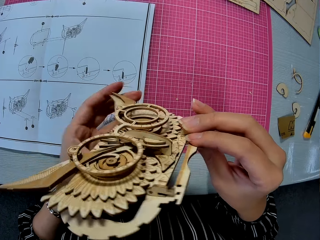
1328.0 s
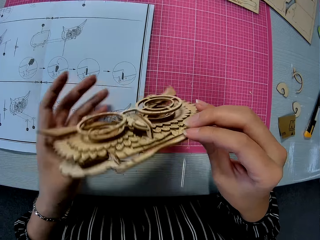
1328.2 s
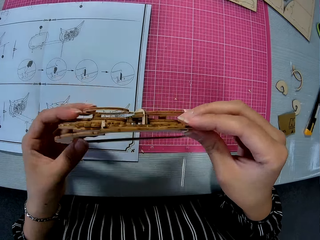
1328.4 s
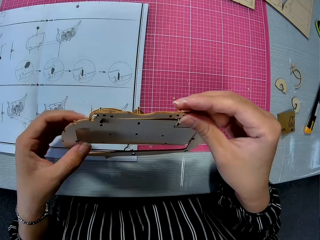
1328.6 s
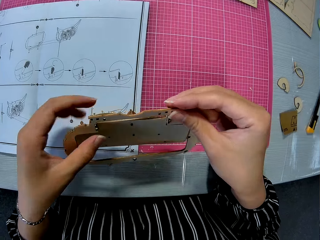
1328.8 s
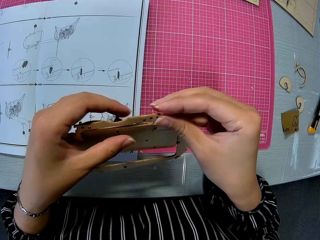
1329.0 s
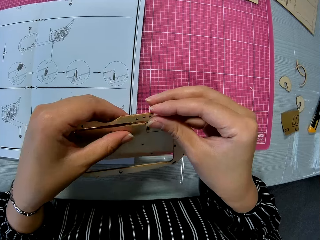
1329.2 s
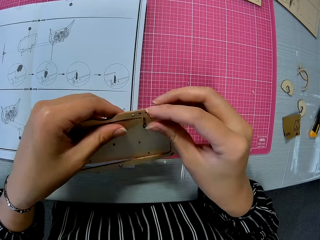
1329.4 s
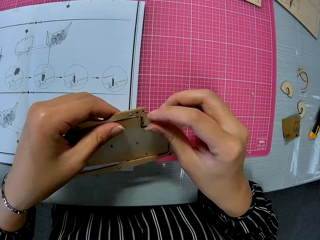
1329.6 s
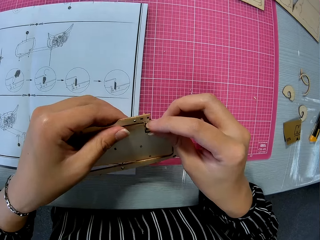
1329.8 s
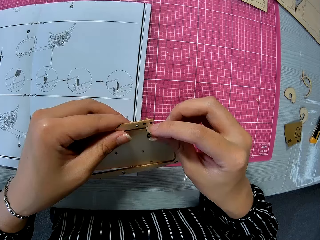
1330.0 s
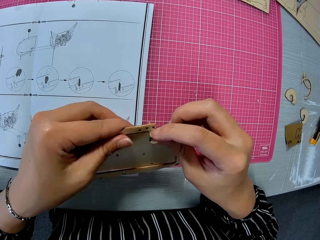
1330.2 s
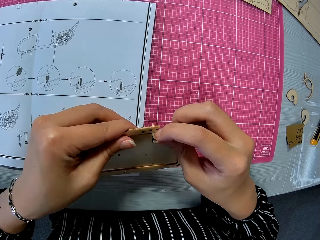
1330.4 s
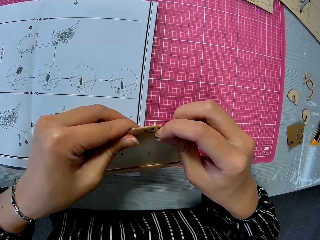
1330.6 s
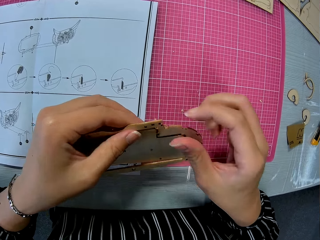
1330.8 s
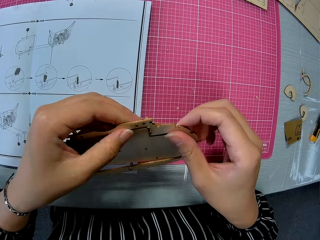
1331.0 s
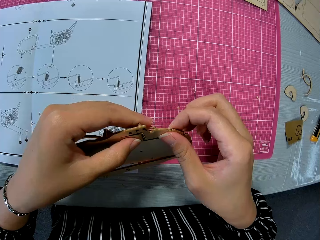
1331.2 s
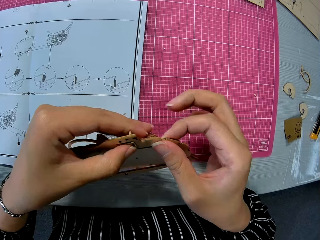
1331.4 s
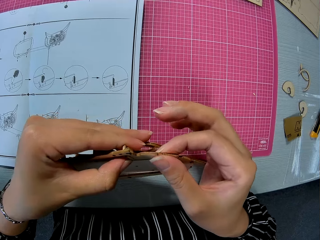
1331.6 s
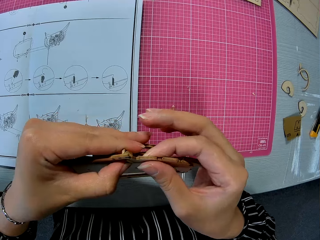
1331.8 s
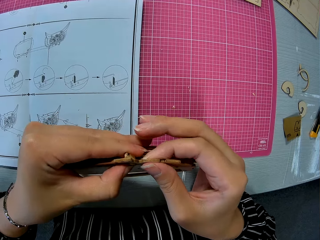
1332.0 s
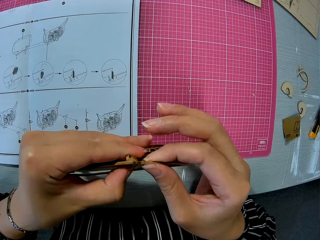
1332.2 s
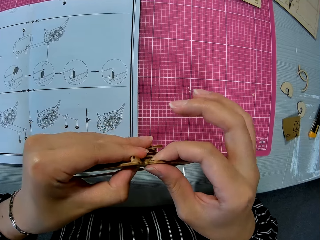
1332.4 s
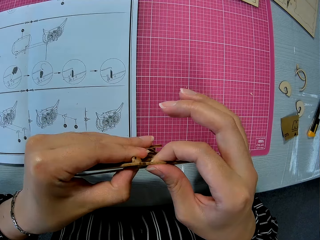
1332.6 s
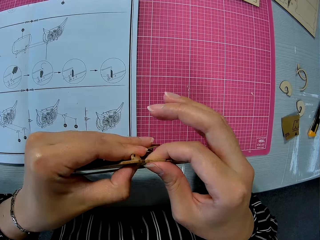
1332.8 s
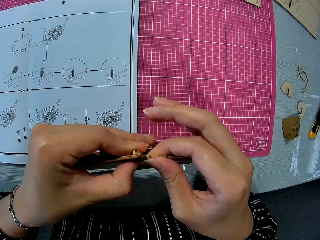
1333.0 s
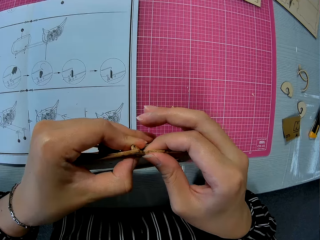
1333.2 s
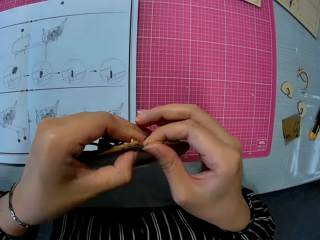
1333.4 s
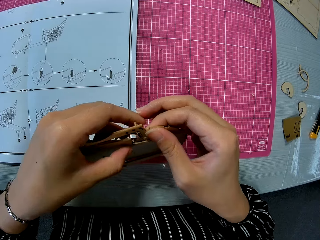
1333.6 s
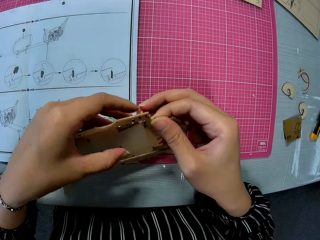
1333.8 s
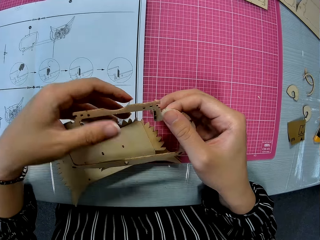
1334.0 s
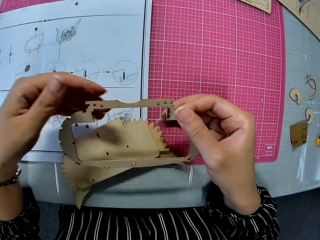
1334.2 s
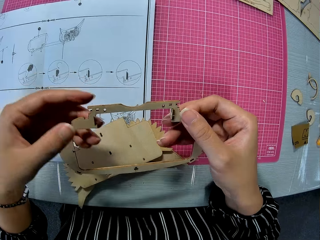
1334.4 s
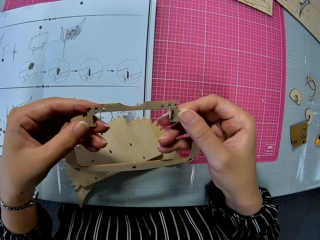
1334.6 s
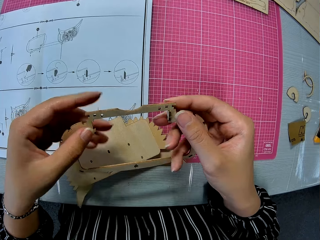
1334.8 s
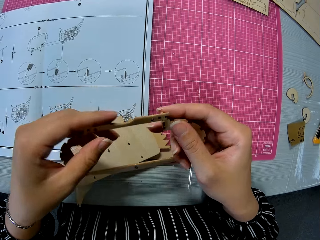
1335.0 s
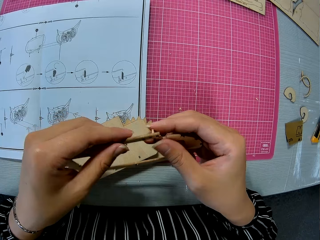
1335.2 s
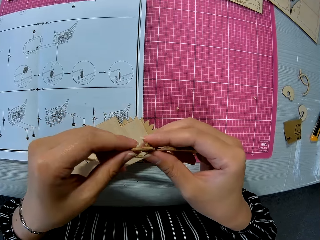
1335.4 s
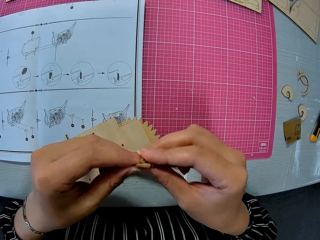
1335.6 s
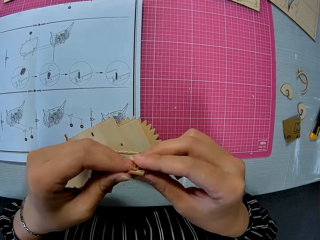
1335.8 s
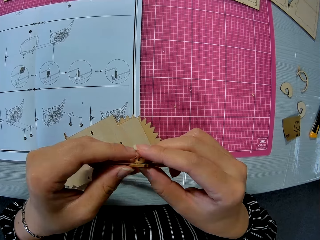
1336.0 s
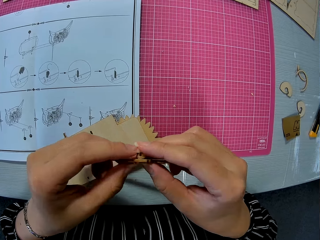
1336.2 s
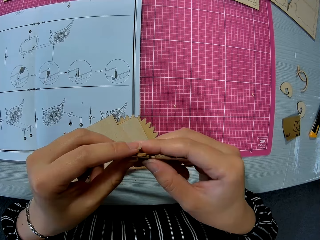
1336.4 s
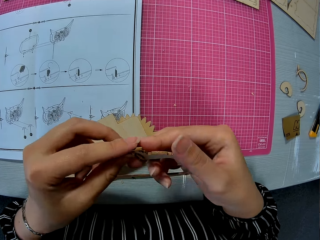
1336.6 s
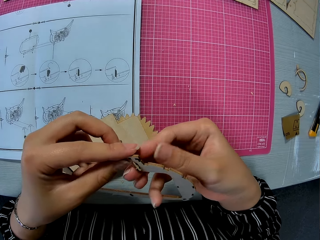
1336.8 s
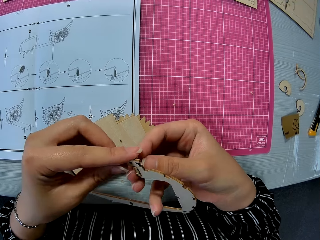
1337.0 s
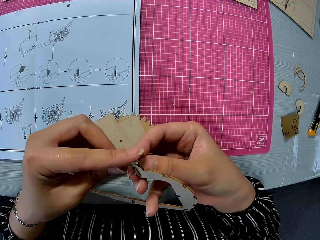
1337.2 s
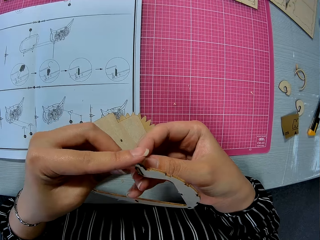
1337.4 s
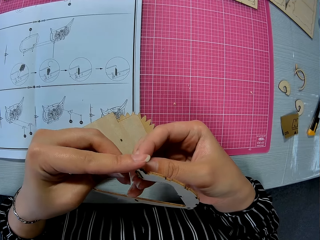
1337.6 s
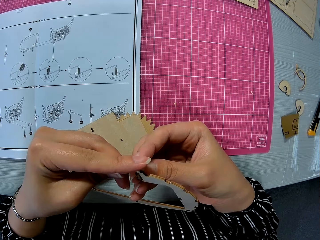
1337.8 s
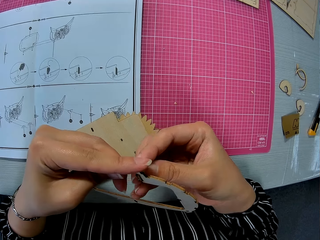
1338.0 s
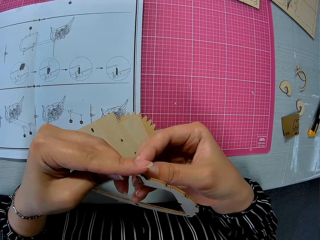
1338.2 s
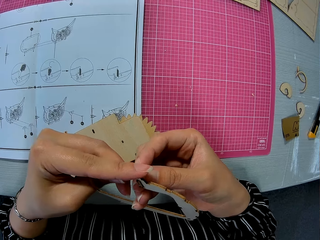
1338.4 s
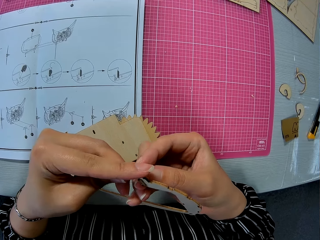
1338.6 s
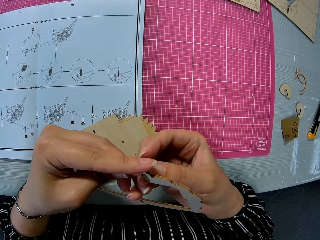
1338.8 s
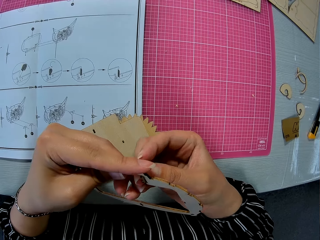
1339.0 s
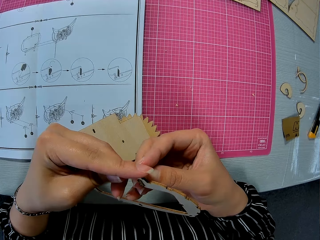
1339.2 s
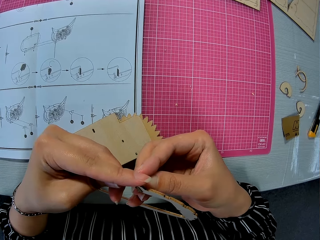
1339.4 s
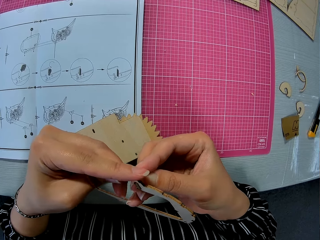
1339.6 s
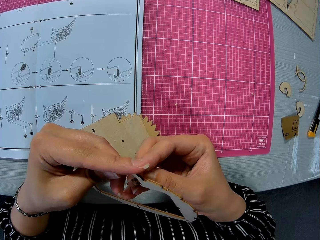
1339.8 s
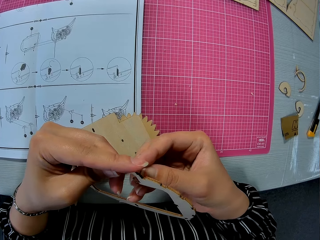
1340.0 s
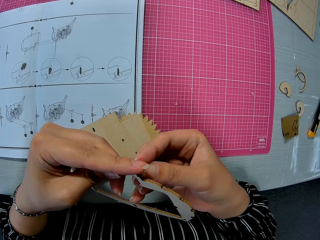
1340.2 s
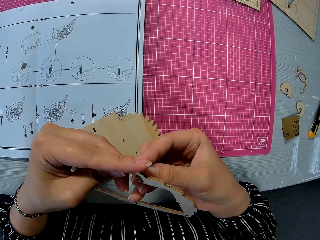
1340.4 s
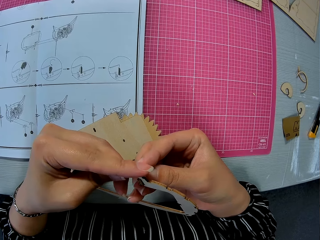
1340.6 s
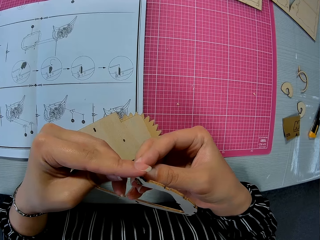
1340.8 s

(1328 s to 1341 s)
The camera wearer places the laser cut wood craft kit on the cutting mat and separates the laser cut wood craft kit from the frame. She detaches the large piece from the craft owl. She places the laser cut wood craft kit on the cutting mat and lifts up the frame with her hands. She fits the small piece to the large piece. She pulls on the part of the laser cut wood craft kit from the frame.

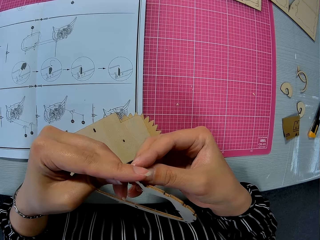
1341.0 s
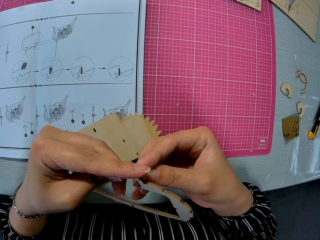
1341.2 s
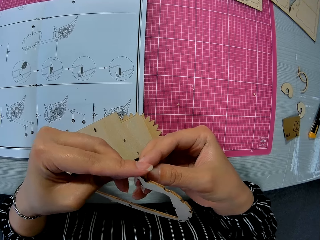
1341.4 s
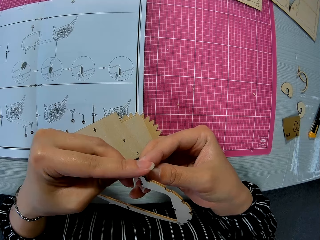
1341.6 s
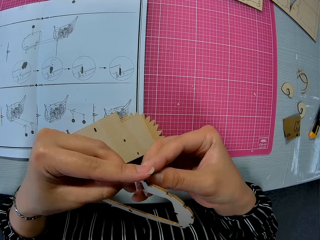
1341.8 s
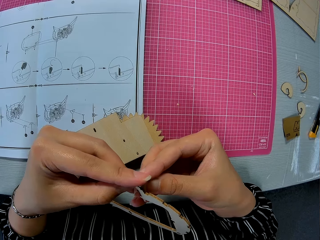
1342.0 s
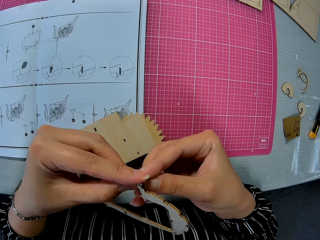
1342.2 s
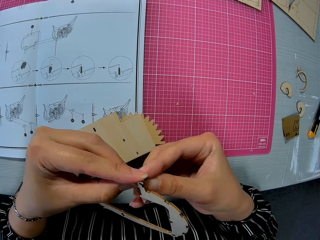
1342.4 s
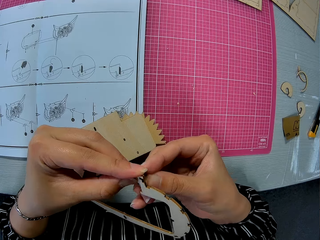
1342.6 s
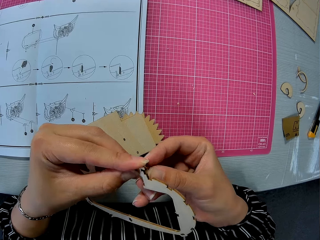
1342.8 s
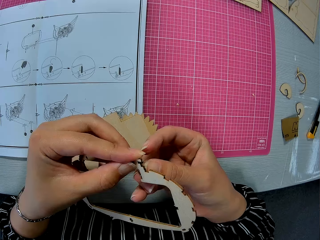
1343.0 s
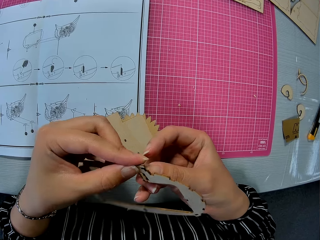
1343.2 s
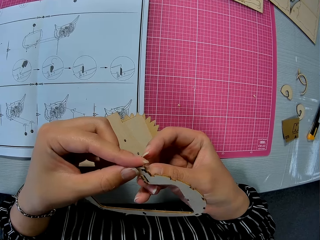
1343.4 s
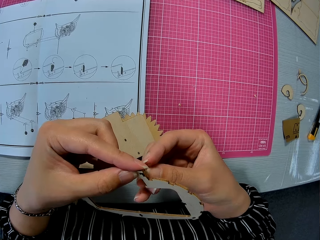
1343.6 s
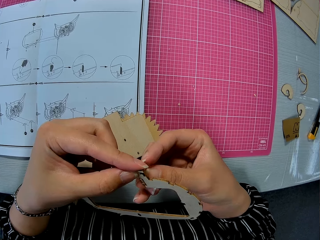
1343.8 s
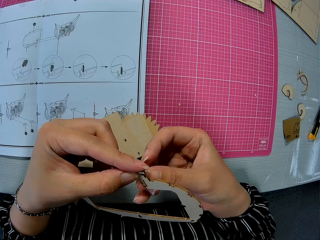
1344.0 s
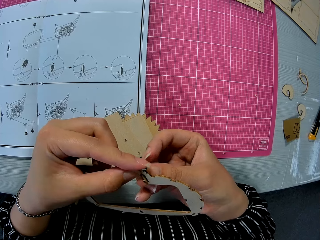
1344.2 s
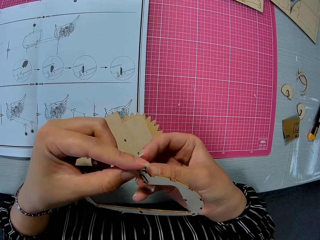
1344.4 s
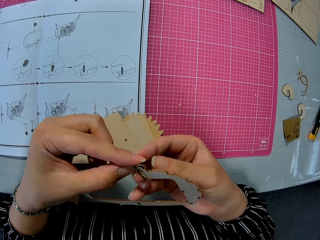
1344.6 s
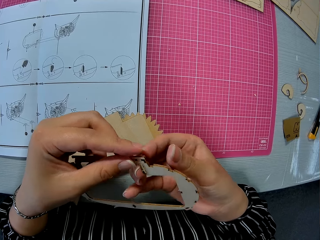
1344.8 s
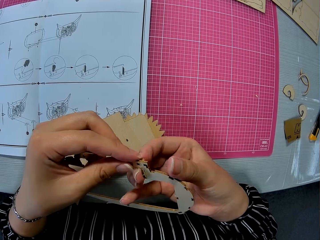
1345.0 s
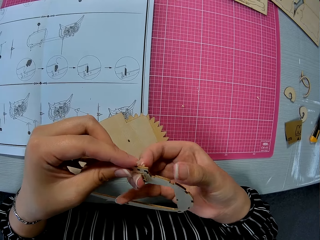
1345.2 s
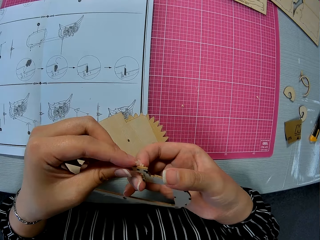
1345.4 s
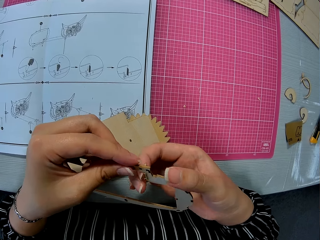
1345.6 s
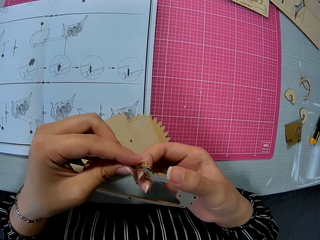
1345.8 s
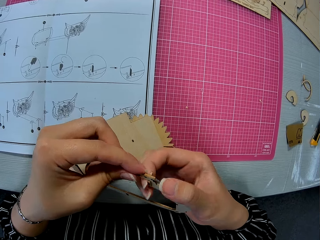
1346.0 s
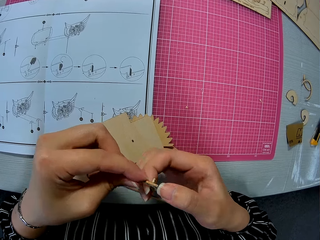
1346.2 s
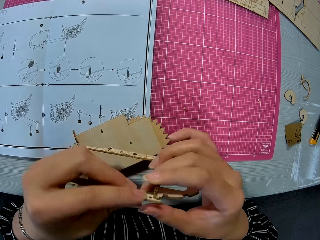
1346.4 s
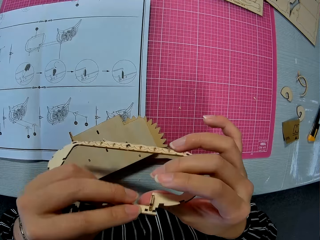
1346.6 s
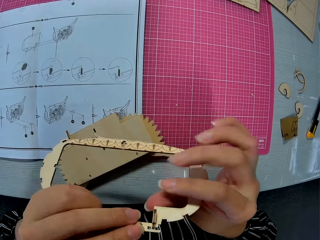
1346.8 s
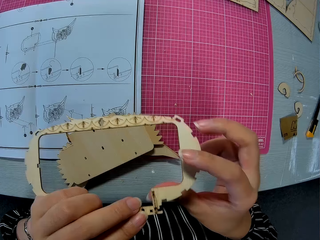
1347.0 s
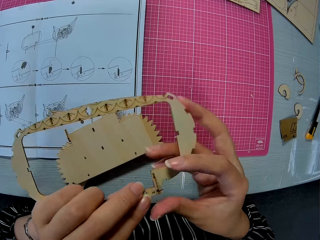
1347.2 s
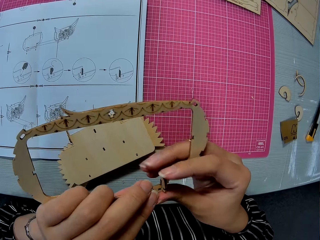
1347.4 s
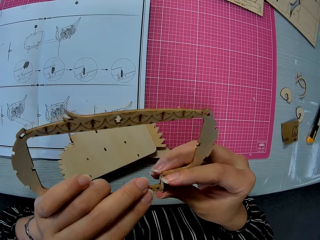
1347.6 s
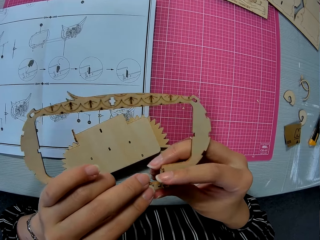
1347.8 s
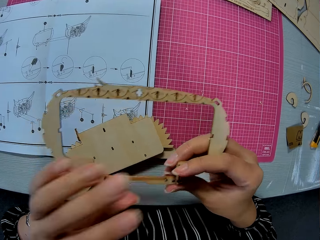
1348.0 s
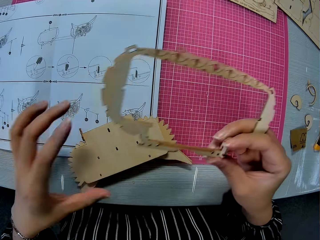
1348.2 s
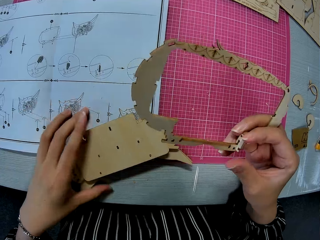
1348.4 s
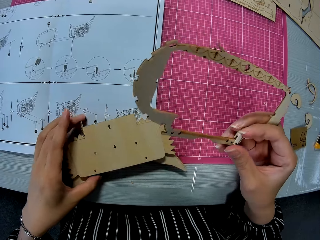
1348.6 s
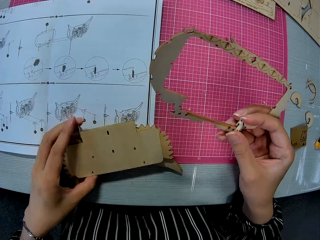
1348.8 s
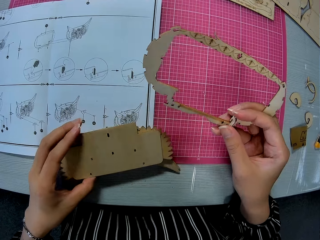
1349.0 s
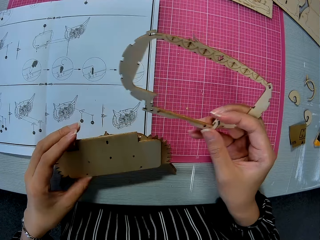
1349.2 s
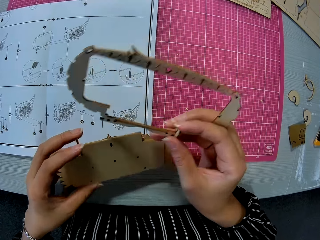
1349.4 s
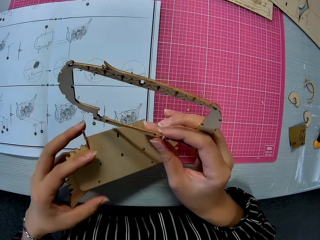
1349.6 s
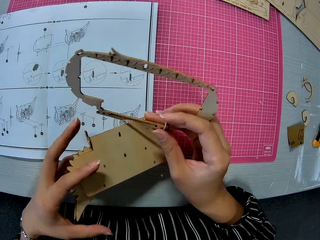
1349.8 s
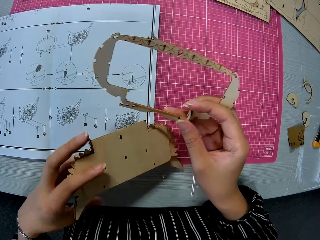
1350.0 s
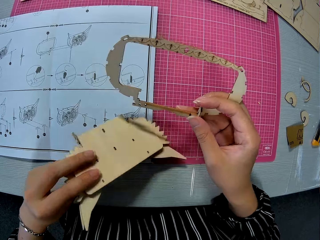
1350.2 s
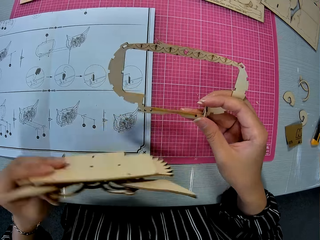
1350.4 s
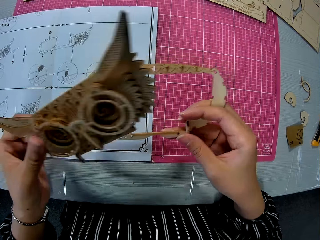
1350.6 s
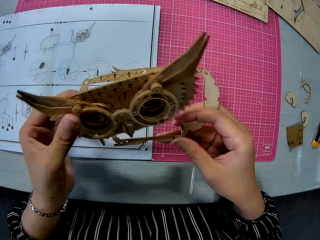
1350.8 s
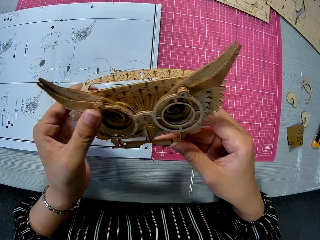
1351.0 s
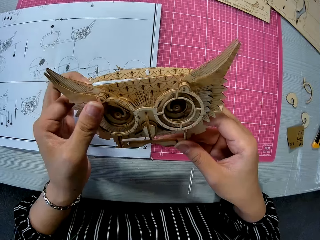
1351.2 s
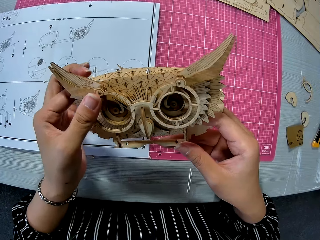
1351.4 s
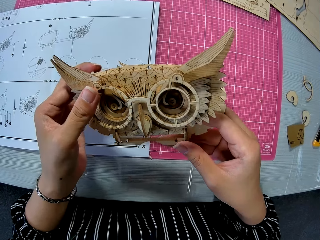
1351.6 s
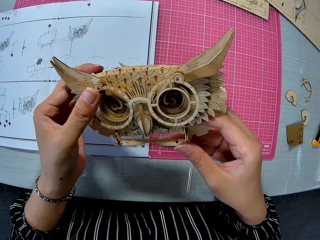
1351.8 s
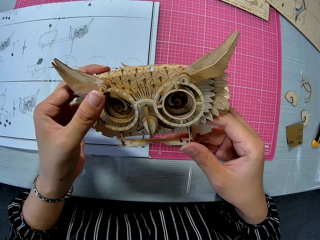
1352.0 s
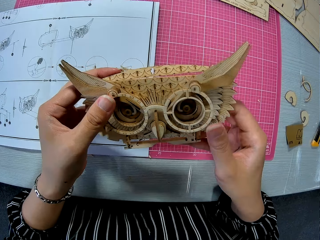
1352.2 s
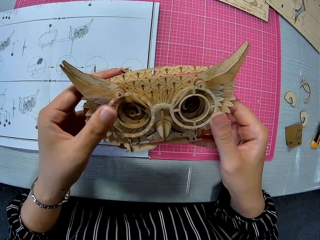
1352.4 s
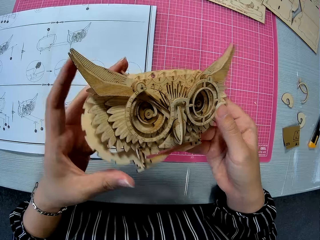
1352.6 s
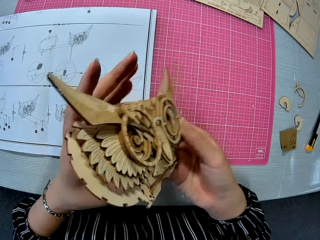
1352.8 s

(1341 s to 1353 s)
The camera wearer moves her hand towards the laser cut wood craft kit and holds the laser cut wood craft kit with her hand. She holds the laser cut wood craft kit with her hands, lets go of the laser cut wood craft kit, lifts up the laser cut wood craft kit, turns the laser cut wood craft kit, and fixes the laser cut wood craft kit into its frame.
